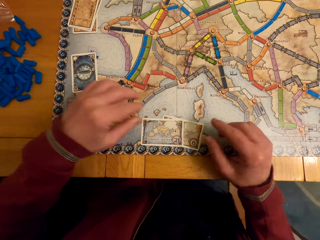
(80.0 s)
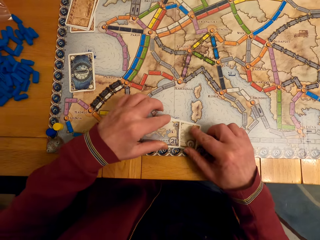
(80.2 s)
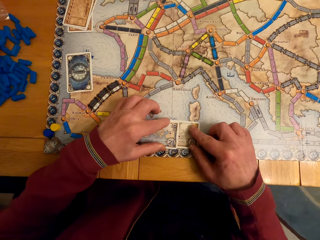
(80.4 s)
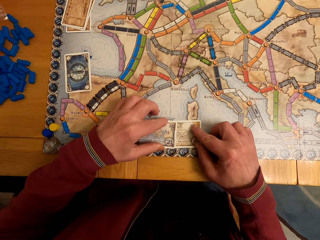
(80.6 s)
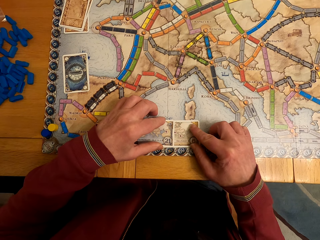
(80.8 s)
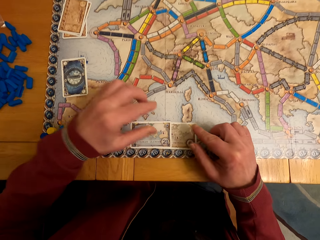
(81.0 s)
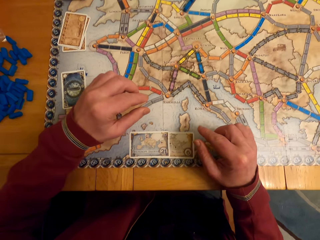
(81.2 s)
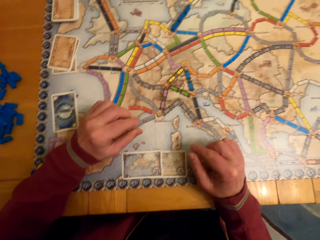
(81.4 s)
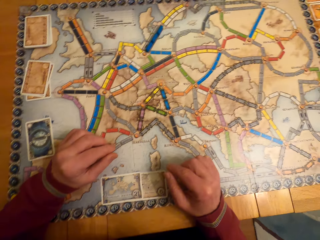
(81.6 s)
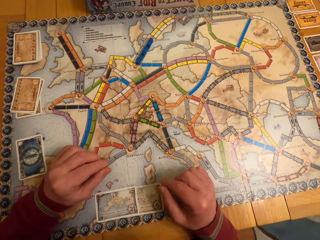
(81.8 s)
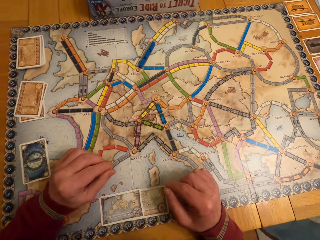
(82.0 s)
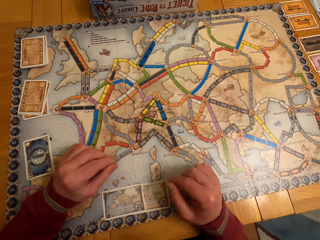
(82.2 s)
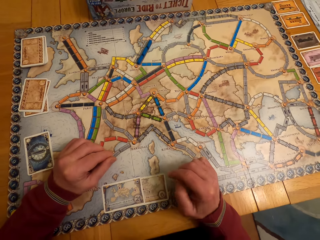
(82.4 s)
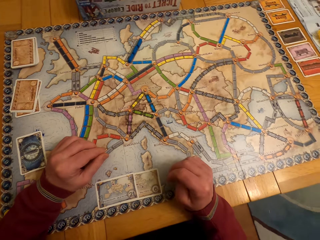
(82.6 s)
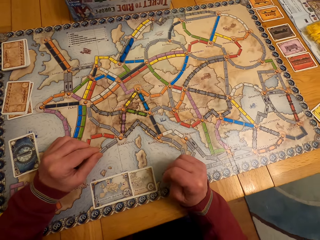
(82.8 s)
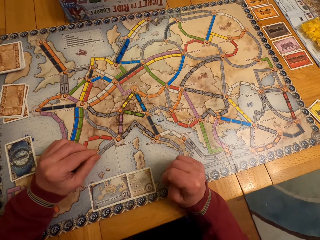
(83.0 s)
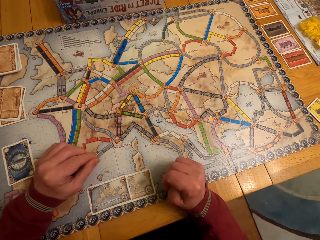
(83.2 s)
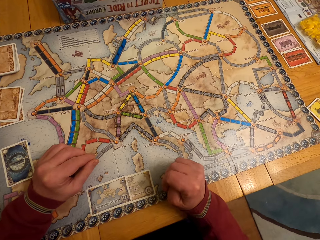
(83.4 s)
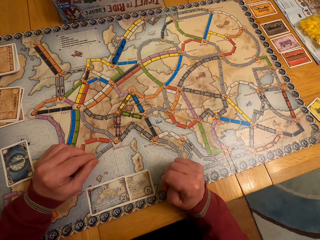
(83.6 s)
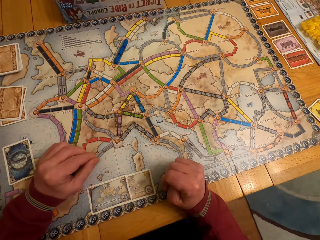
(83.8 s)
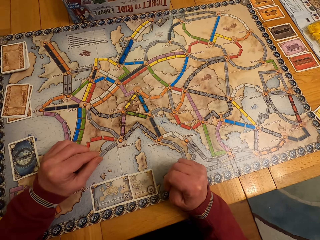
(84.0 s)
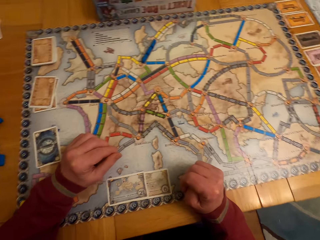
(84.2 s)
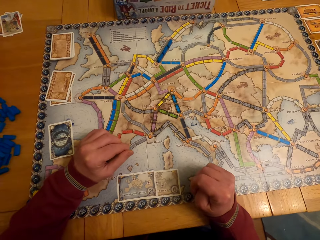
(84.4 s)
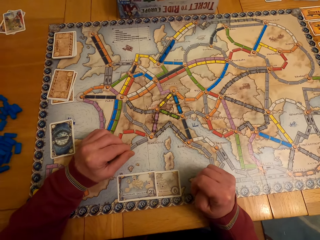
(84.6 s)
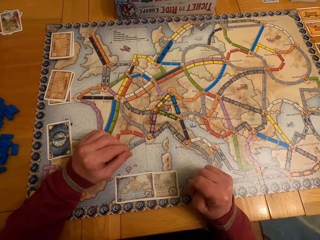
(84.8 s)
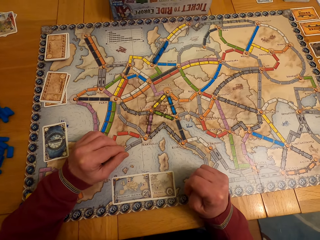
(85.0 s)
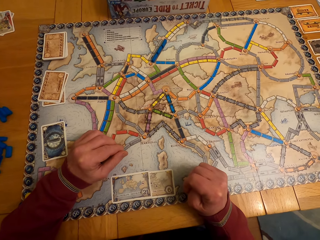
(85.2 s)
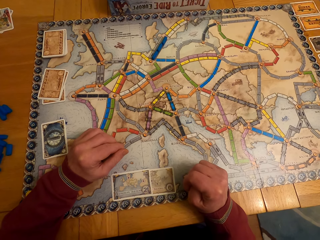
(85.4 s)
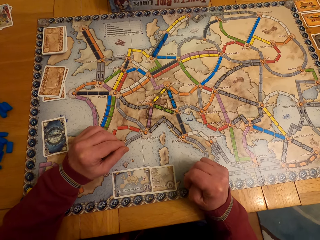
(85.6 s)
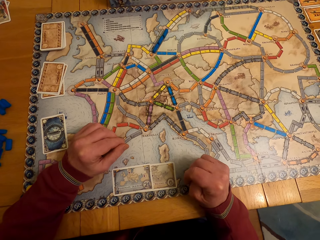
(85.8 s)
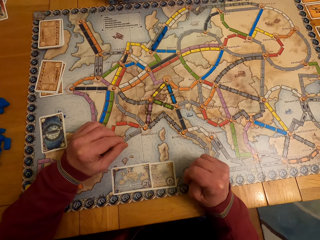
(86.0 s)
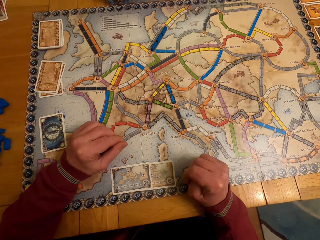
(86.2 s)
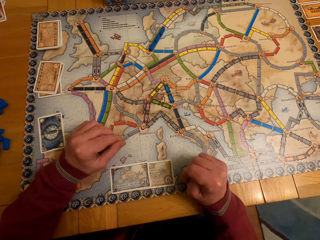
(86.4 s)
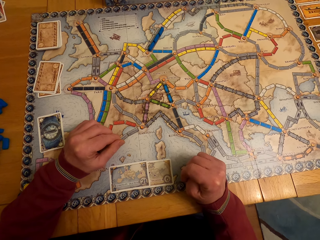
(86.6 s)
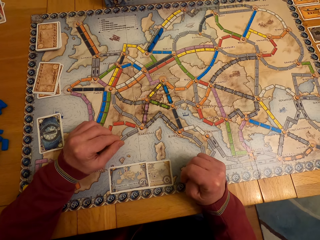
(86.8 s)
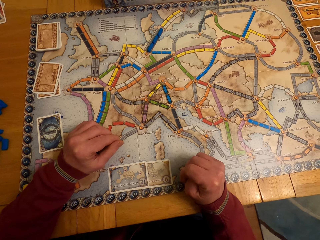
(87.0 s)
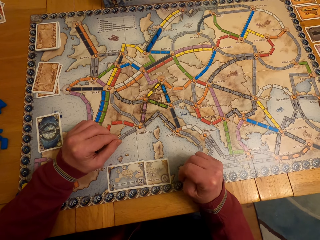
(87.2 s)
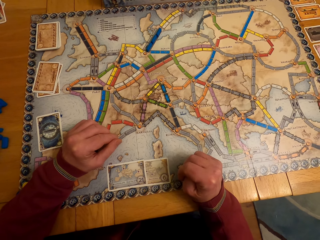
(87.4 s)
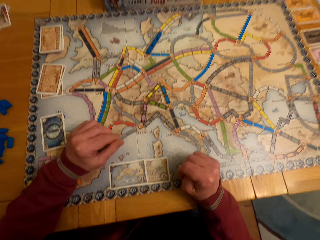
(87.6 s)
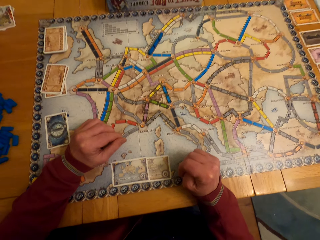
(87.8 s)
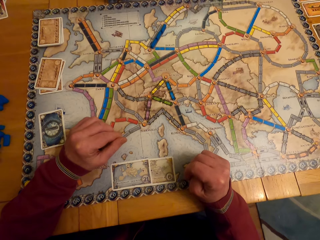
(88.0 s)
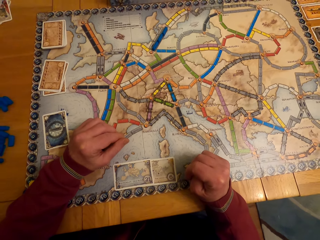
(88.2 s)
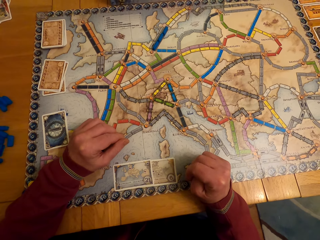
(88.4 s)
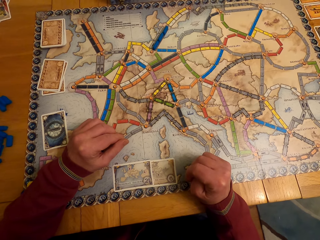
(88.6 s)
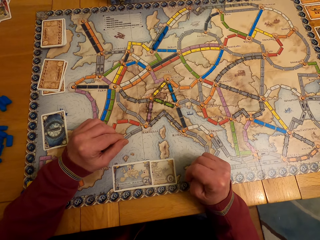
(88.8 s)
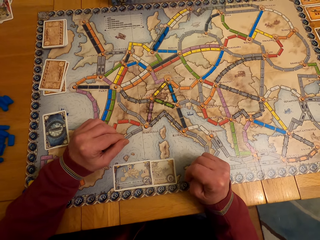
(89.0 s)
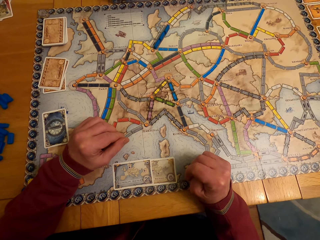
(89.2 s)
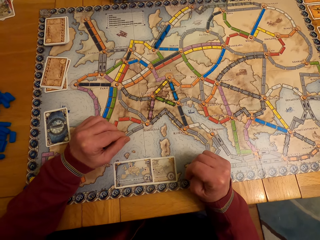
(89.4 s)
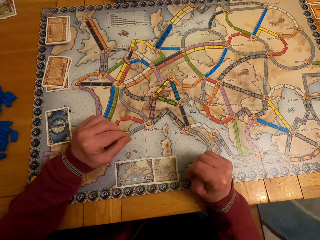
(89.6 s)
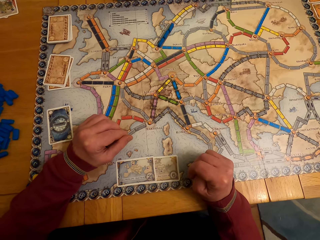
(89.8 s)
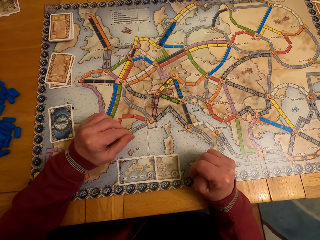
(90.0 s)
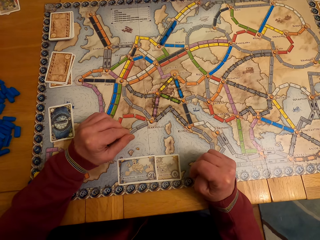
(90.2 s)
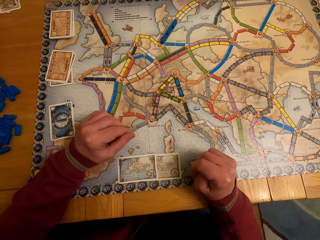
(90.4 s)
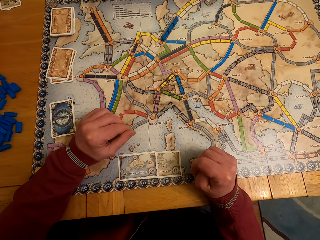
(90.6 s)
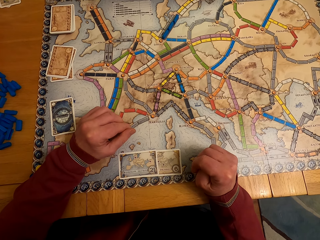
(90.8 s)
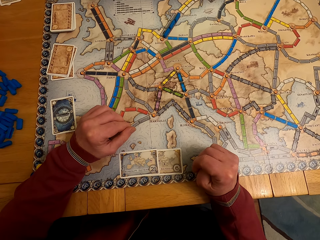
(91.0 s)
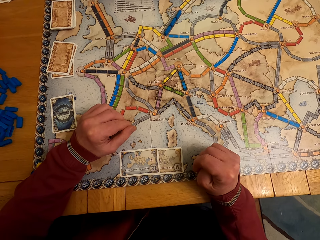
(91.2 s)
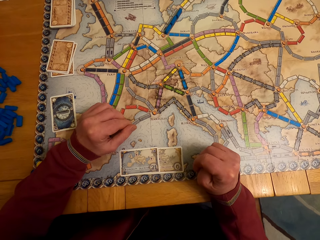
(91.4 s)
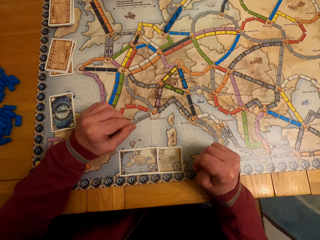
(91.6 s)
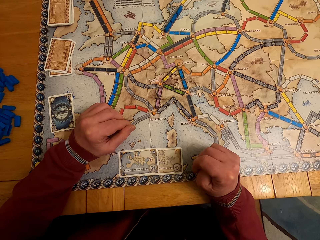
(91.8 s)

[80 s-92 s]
The camera wearer puts down the board game card on his left hand. A man moves the cards and looks at the cards.

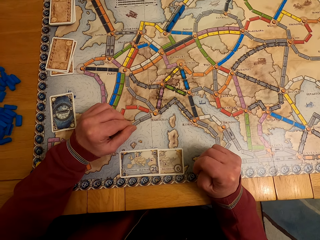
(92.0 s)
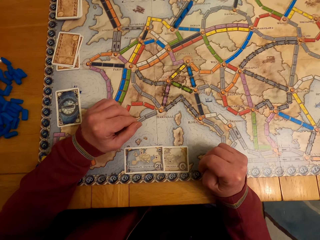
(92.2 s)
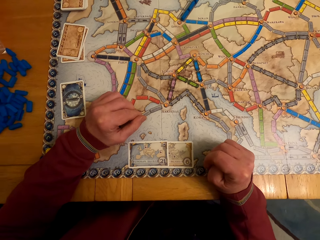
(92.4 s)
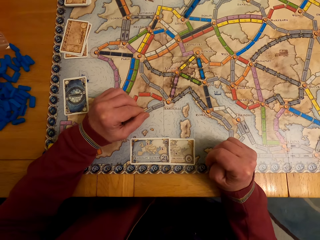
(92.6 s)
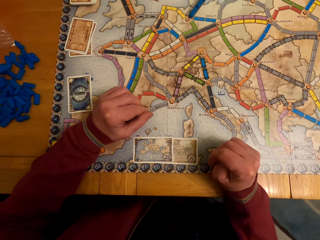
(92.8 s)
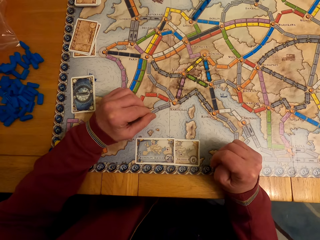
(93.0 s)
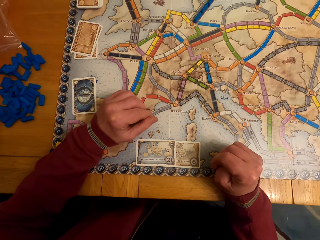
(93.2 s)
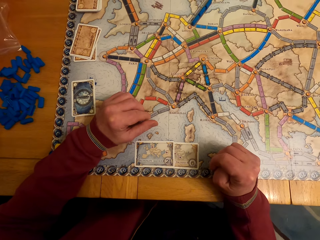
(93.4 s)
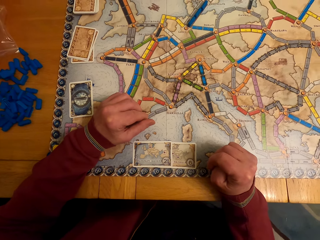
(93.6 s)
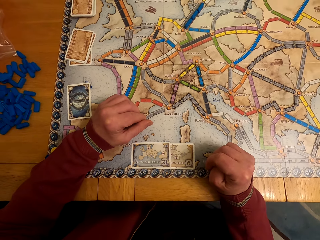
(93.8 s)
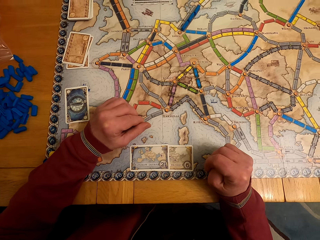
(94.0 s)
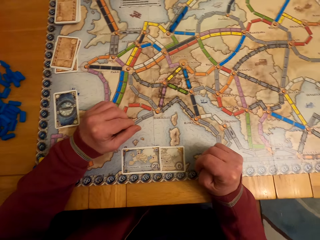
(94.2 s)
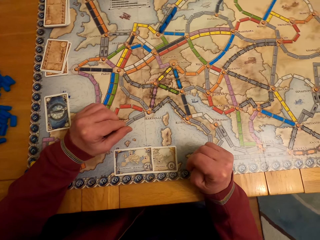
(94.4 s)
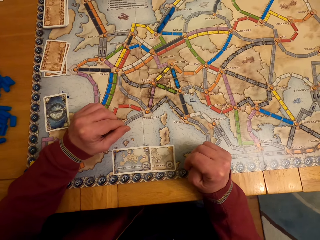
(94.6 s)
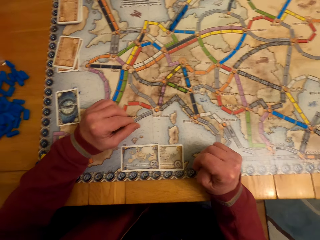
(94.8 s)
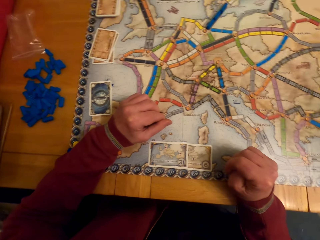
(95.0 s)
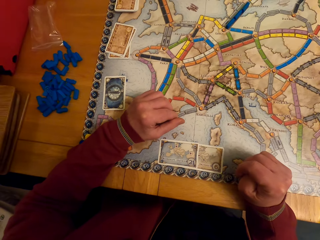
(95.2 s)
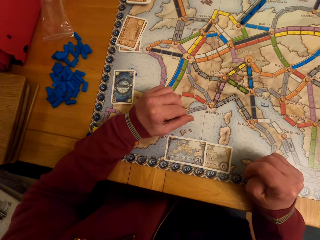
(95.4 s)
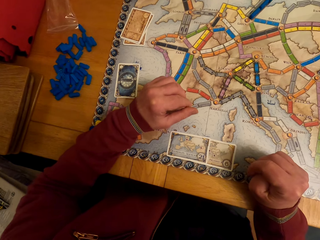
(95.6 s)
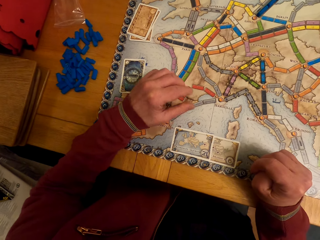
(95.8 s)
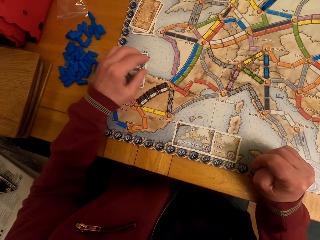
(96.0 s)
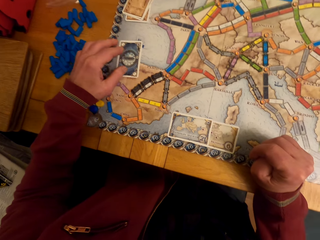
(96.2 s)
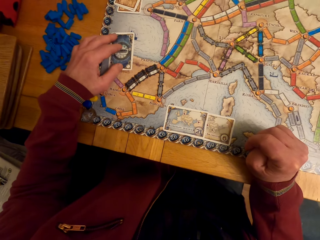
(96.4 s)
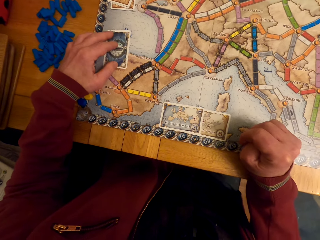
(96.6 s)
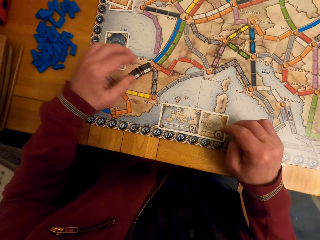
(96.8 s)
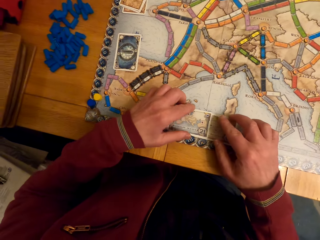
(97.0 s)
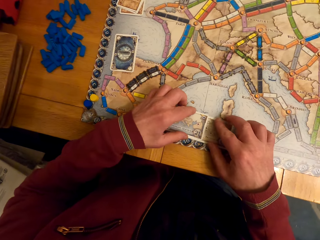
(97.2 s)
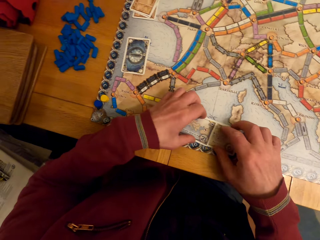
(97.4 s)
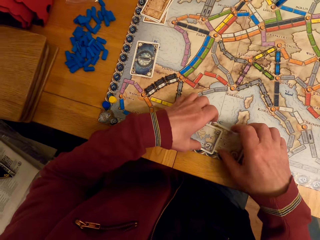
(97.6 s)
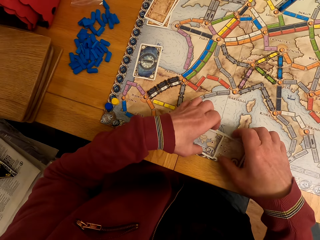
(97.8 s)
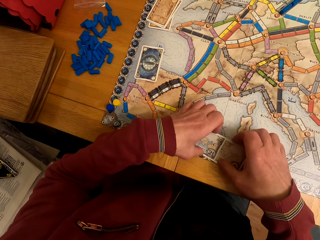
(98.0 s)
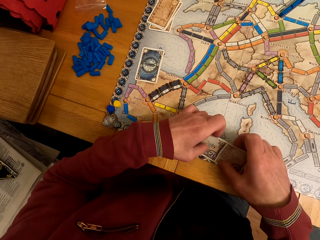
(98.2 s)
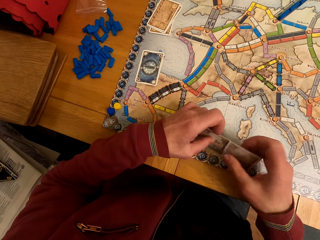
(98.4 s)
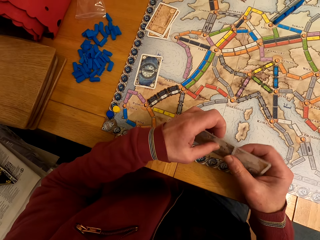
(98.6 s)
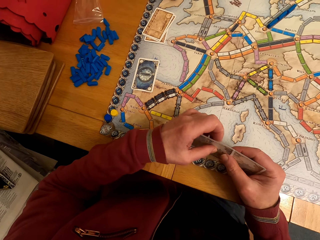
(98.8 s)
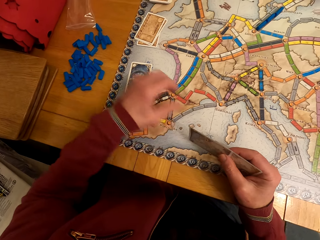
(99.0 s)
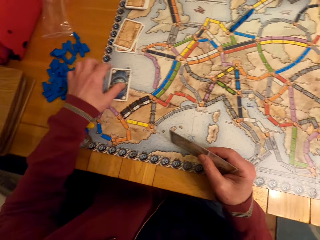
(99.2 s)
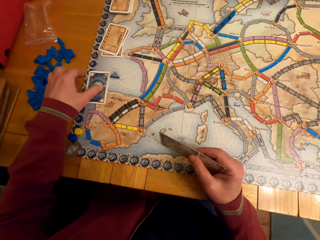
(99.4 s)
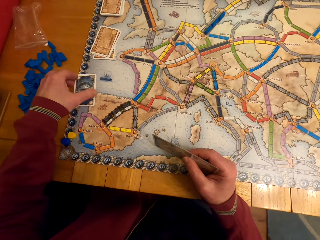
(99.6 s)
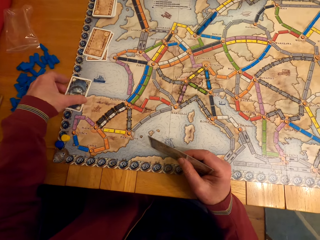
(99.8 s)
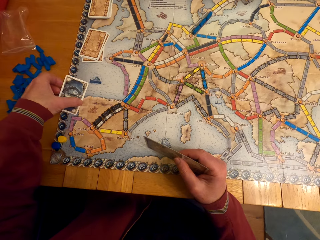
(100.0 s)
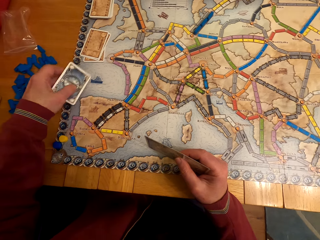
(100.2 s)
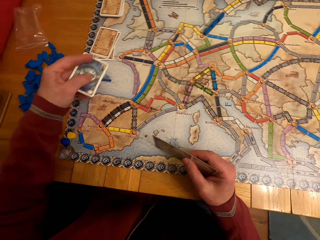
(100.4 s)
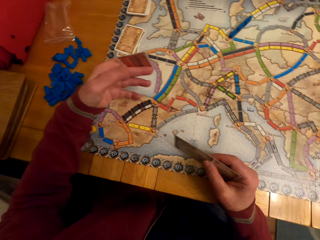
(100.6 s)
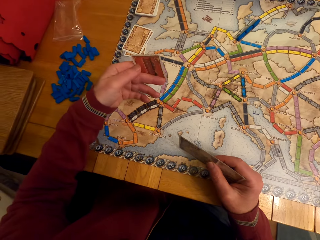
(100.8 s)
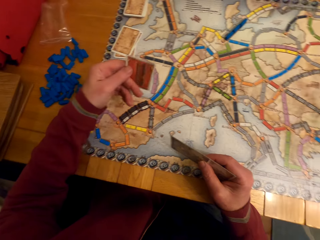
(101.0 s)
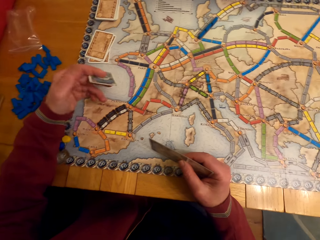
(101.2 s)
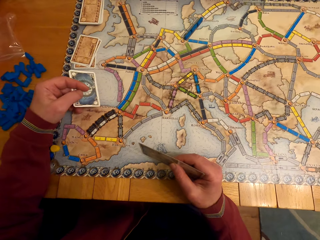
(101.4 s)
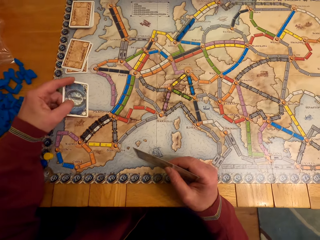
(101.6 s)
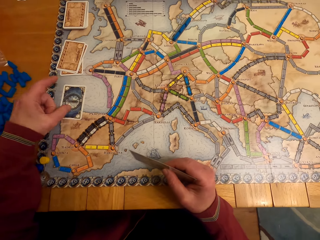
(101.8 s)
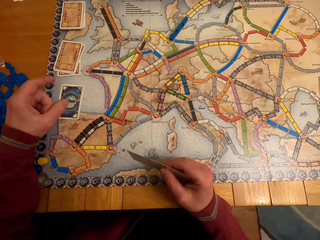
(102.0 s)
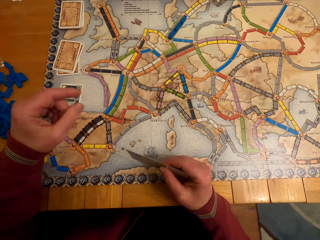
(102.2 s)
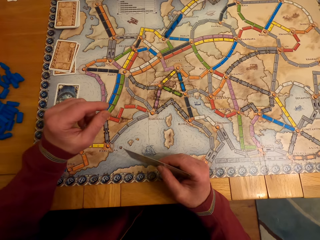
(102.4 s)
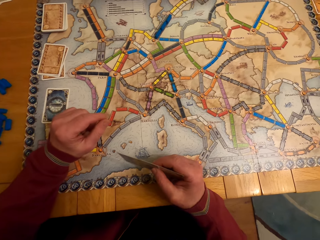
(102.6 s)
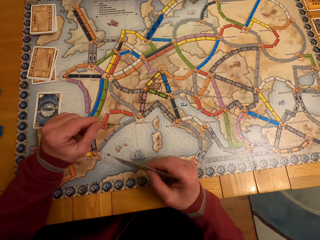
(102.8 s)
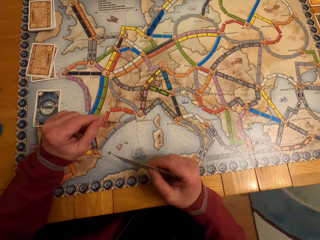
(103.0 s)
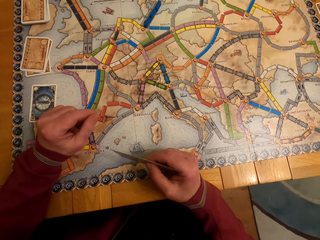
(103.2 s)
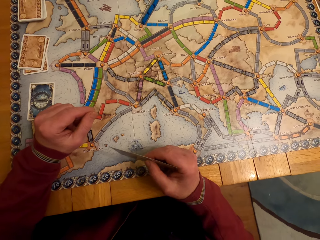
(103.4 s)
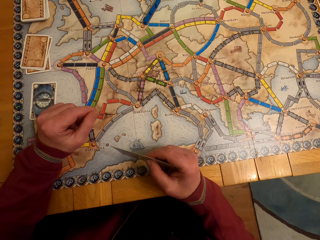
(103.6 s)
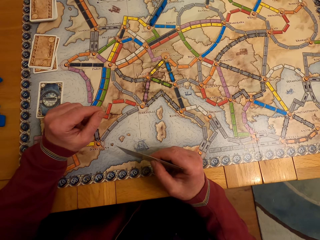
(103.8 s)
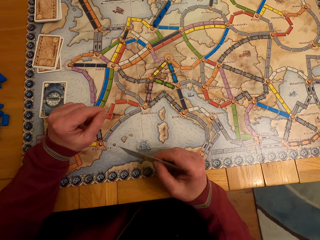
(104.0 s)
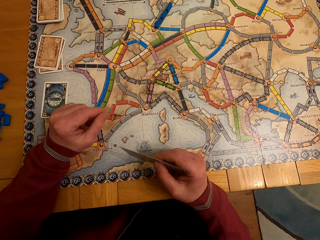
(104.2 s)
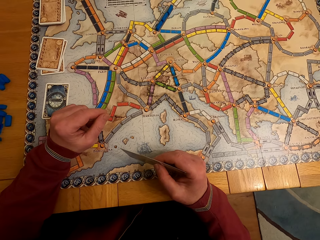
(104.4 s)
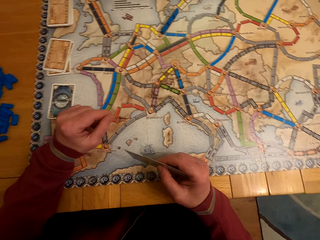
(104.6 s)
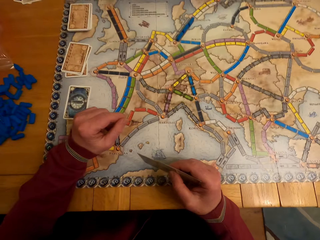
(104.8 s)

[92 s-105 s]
A man moves the card and picks the cards. The camera wearer picks the cards from the table. The man picks the card, puts the card on the table and moves the hand. A lady looks around.
